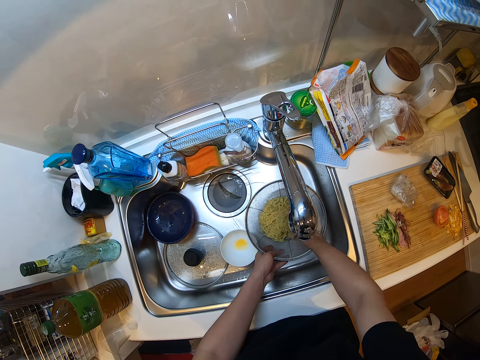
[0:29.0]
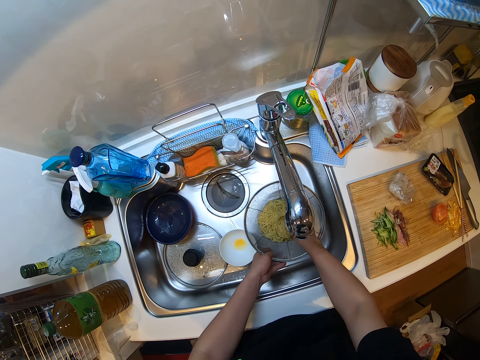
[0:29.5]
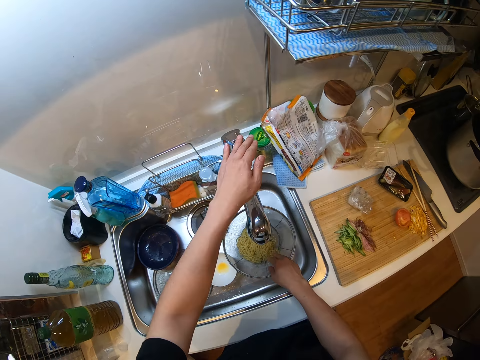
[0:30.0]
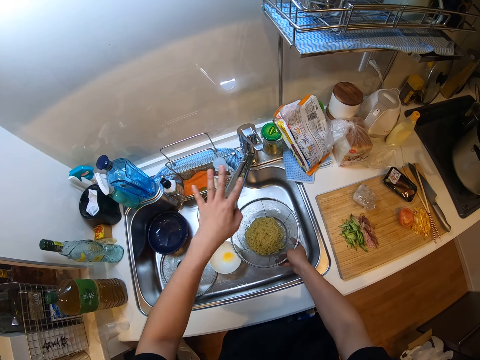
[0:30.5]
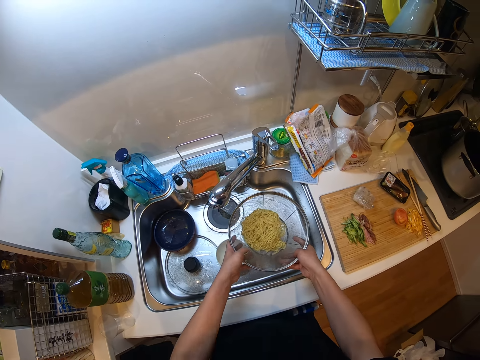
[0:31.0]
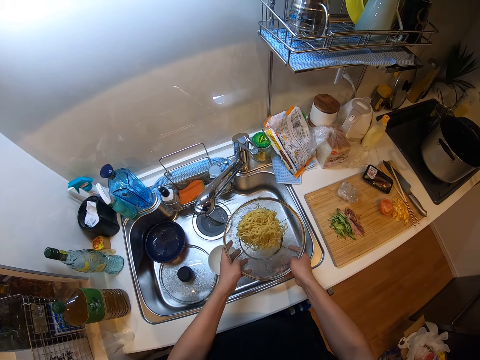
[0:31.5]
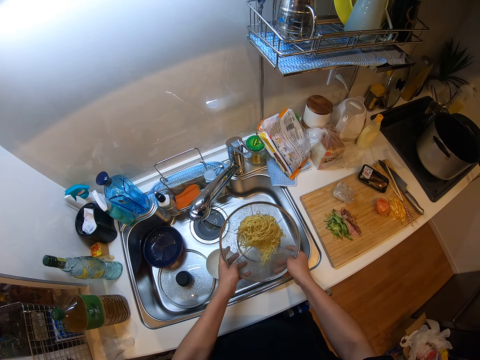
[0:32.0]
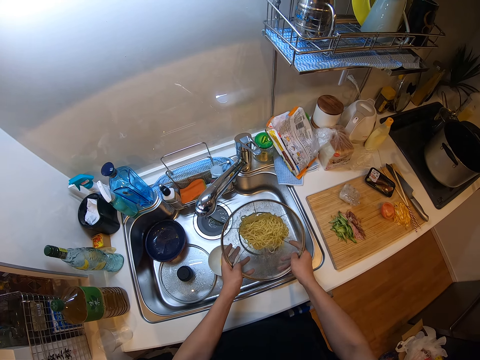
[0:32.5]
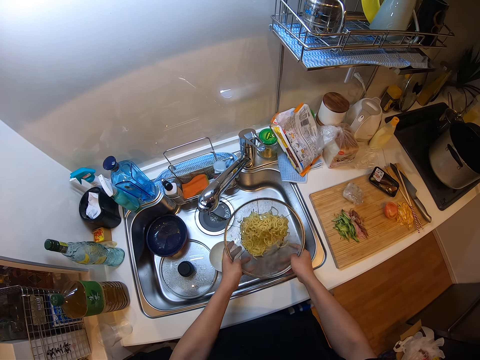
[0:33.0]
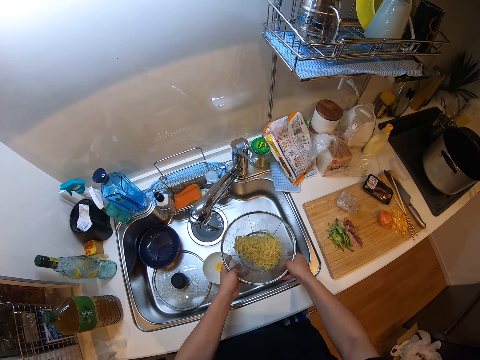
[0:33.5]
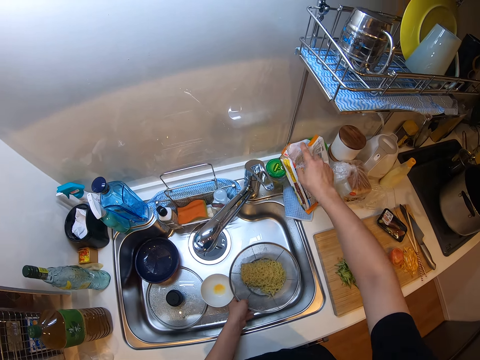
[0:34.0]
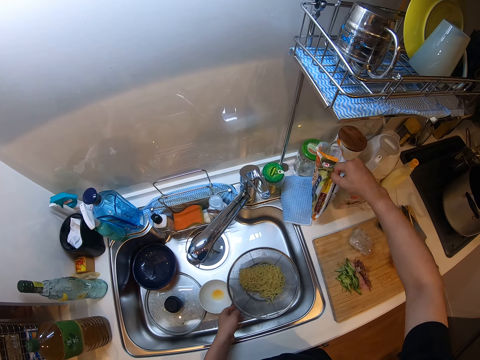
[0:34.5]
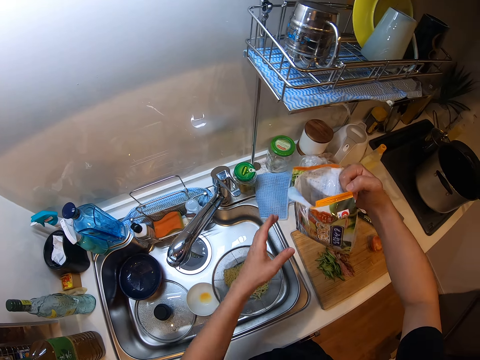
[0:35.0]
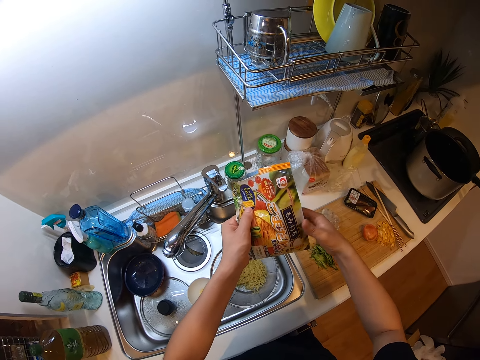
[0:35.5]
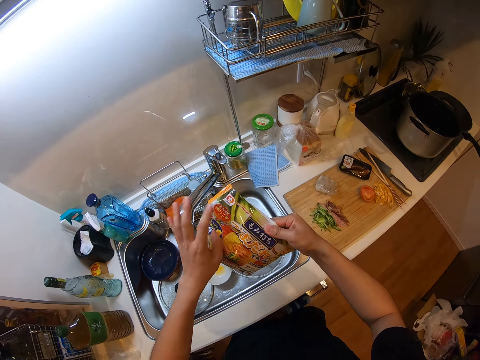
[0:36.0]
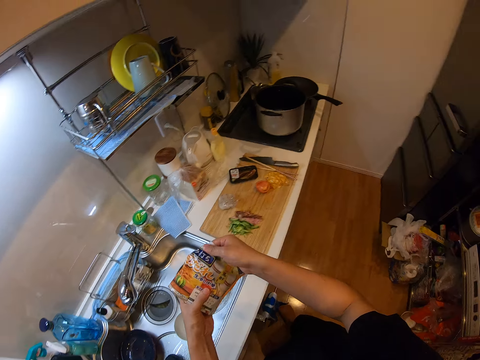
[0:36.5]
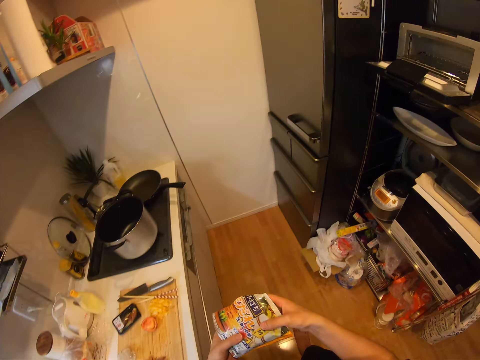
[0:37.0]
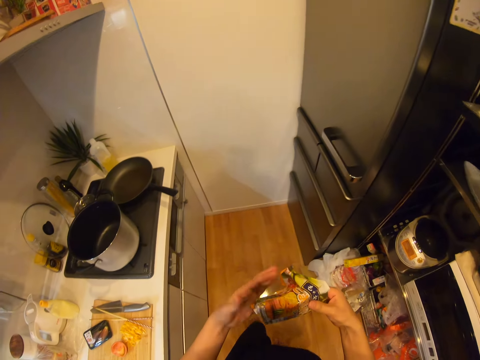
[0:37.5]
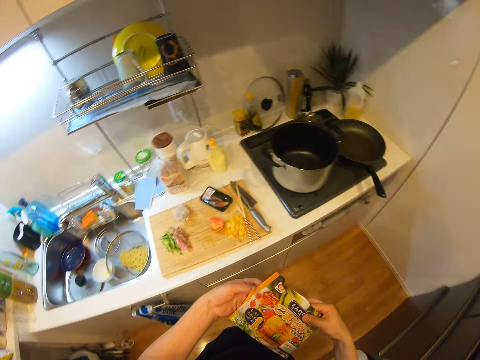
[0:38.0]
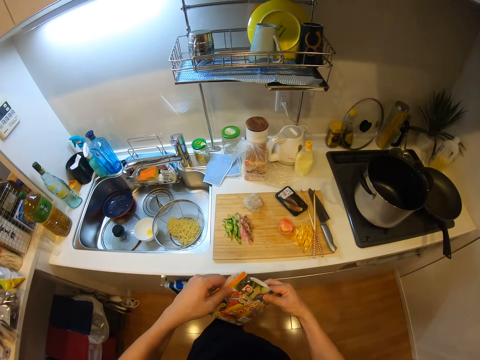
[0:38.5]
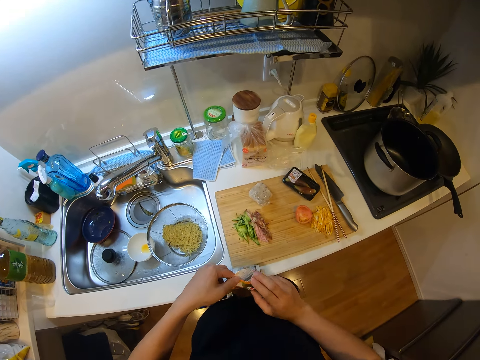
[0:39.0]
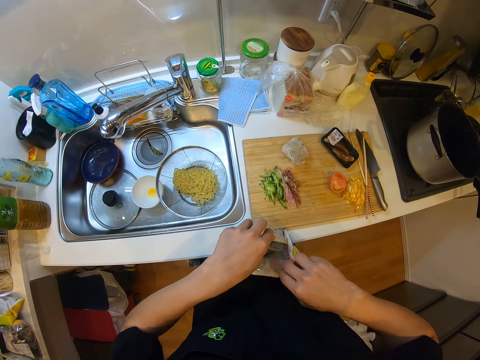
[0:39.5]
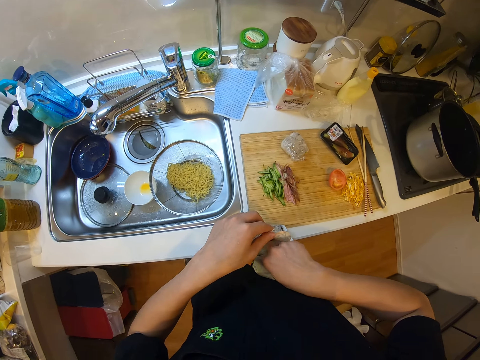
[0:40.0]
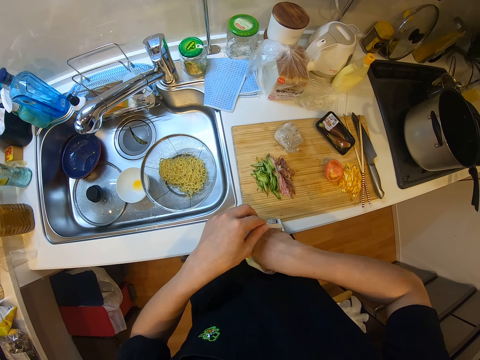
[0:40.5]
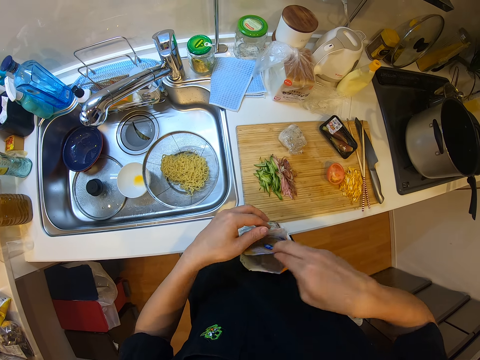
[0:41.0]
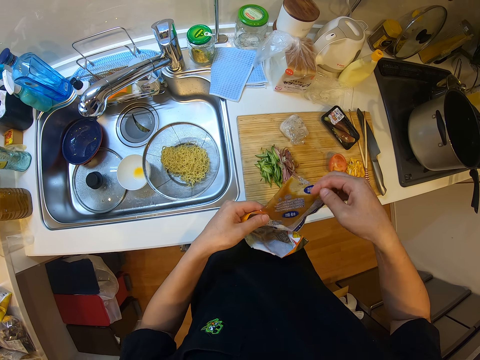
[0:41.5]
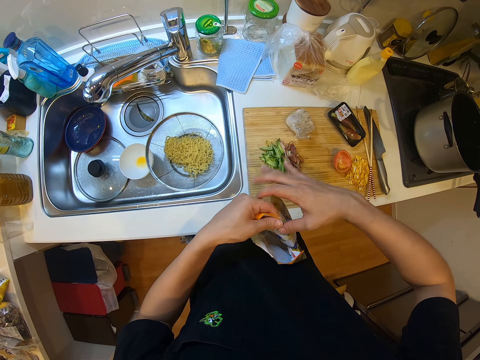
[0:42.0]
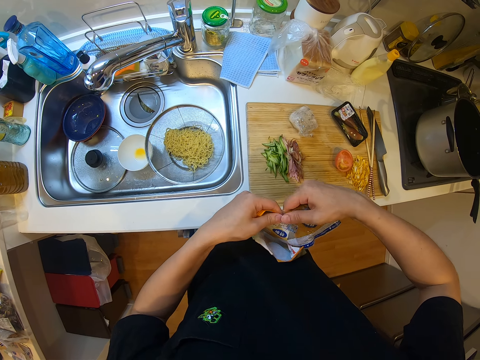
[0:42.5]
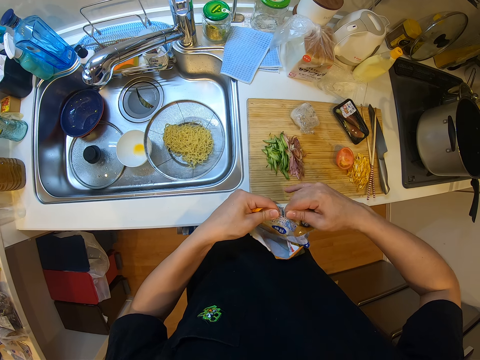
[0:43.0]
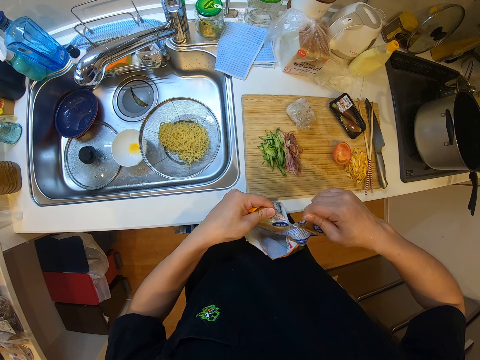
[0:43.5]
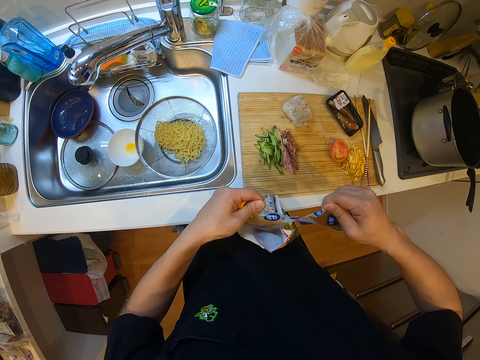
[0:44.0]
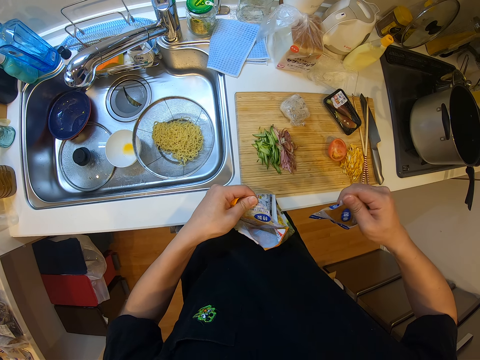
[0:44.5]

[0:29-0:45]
The camera wearer turns off the tap in the sink. They pick the drainer from the sink. They turn the noodles in the stainless sieve. They remove excess water from the spaghetti. They place the drainer in the sink. They pick up a sachet from the slab. They fold the sachet. They walk around the kitchen. They open the sachet. They pick a spice sachet. They bring out small sachets in rolls from the sachet. They cut out a sachet from the roll.

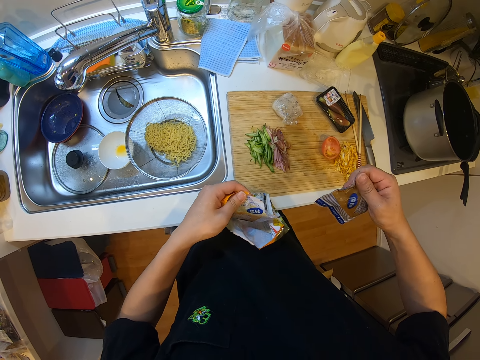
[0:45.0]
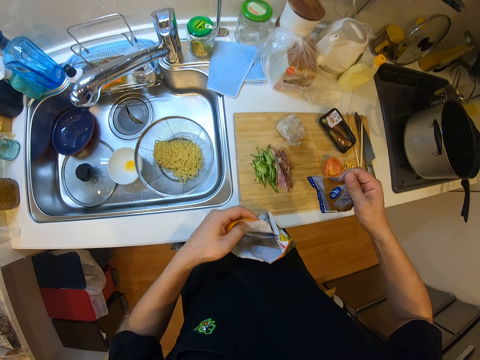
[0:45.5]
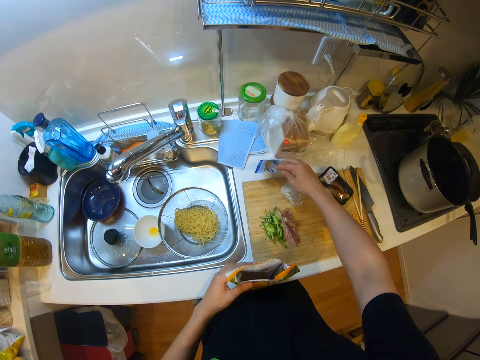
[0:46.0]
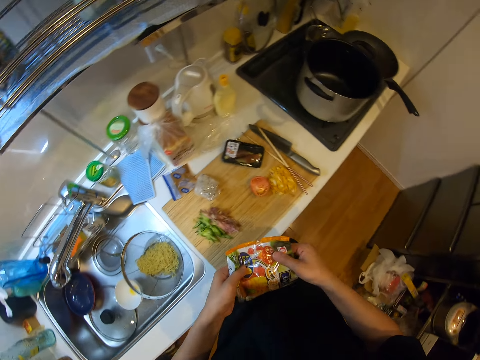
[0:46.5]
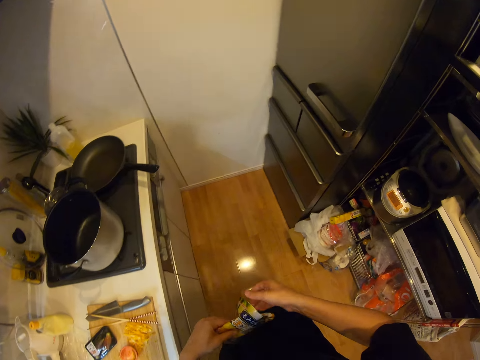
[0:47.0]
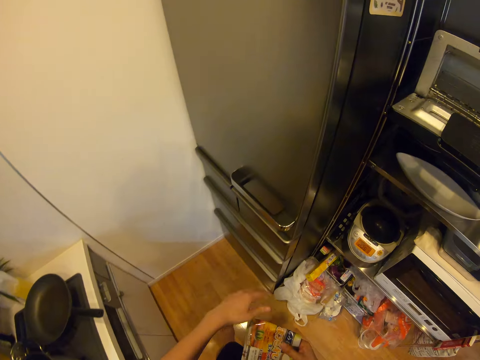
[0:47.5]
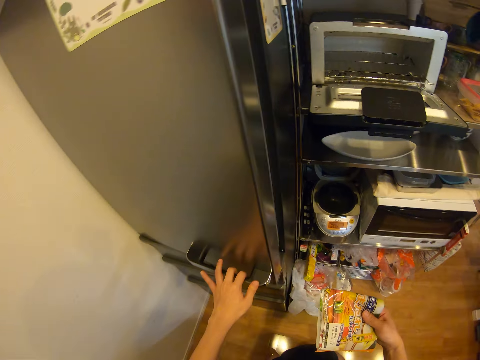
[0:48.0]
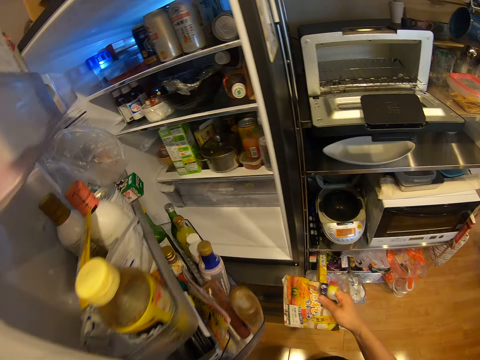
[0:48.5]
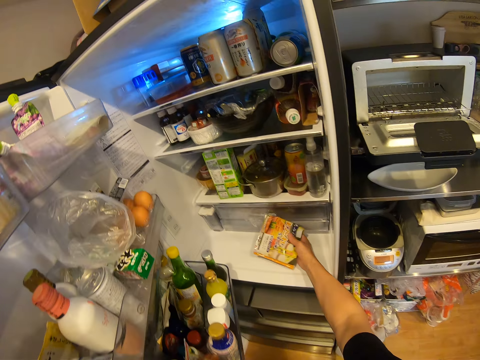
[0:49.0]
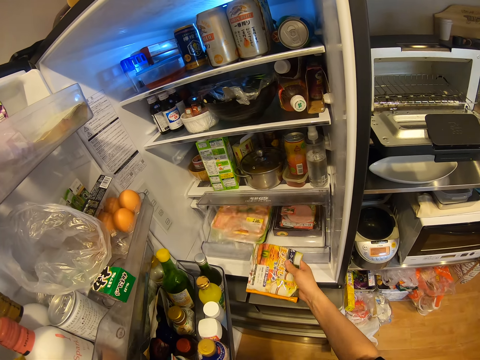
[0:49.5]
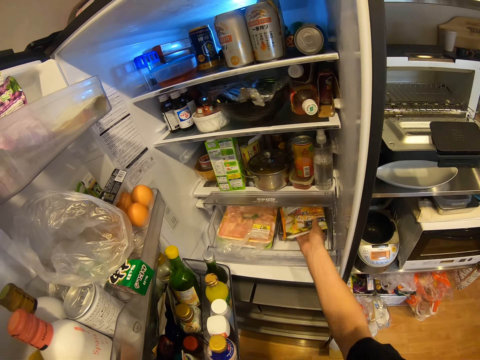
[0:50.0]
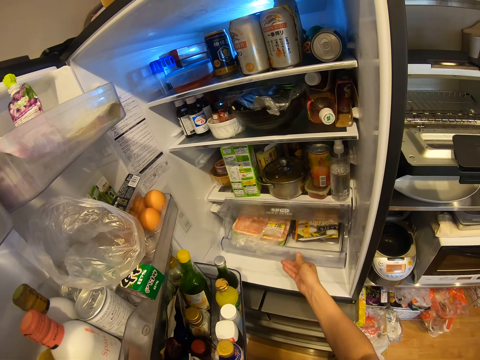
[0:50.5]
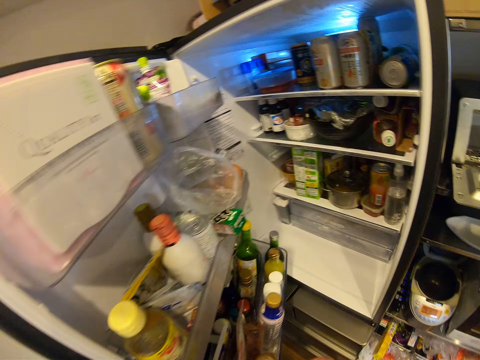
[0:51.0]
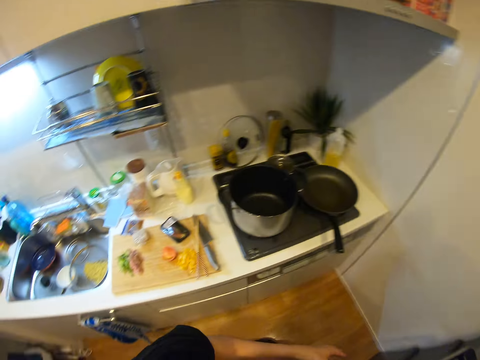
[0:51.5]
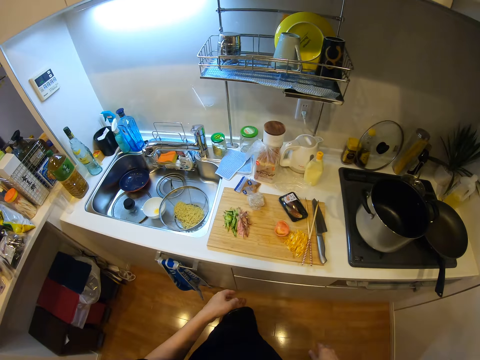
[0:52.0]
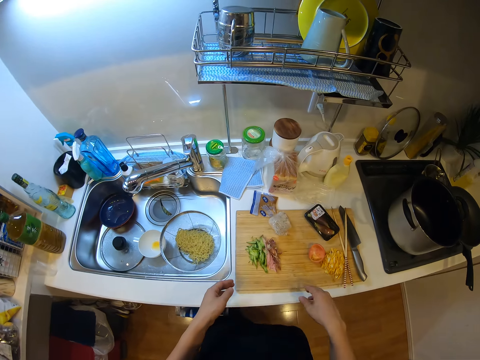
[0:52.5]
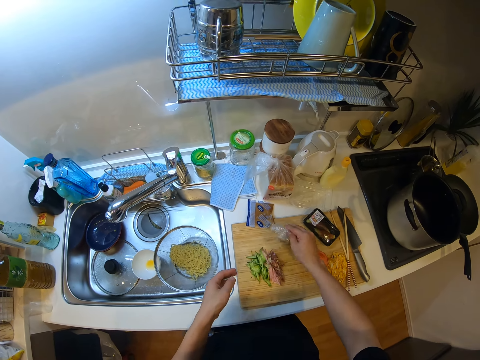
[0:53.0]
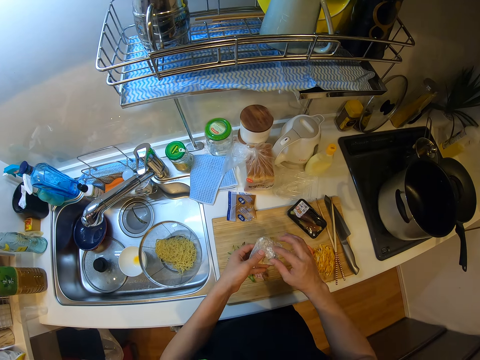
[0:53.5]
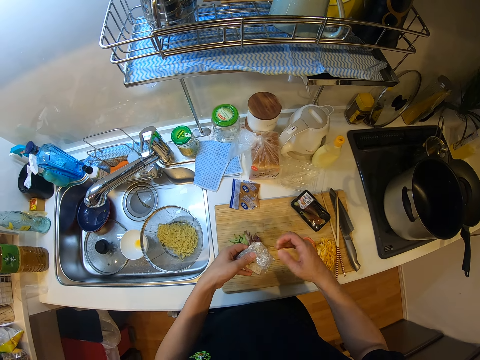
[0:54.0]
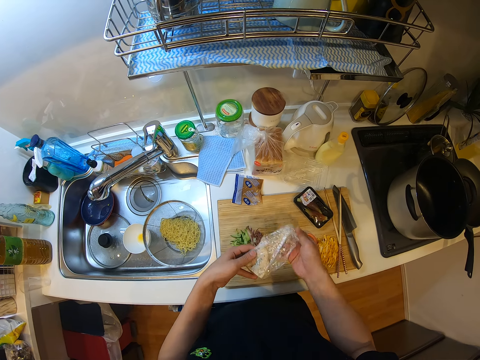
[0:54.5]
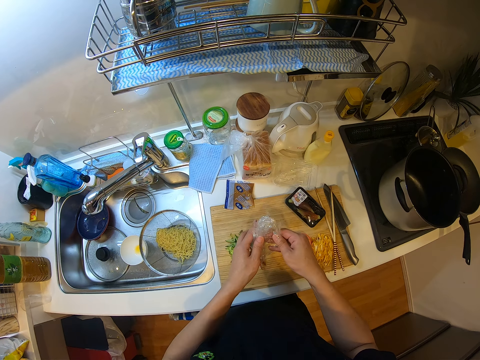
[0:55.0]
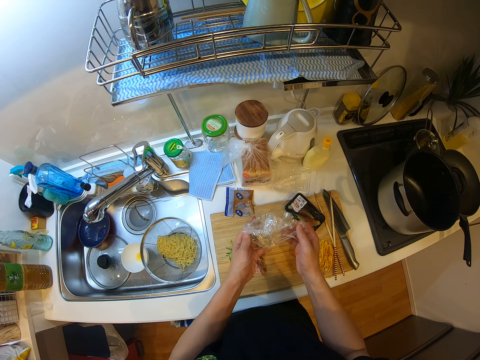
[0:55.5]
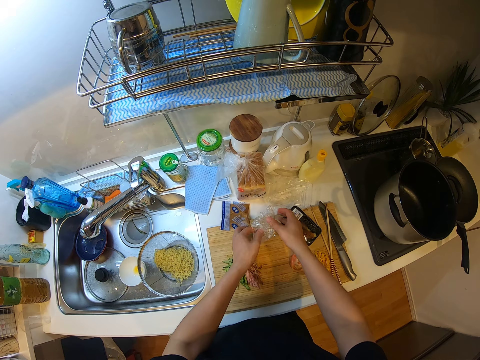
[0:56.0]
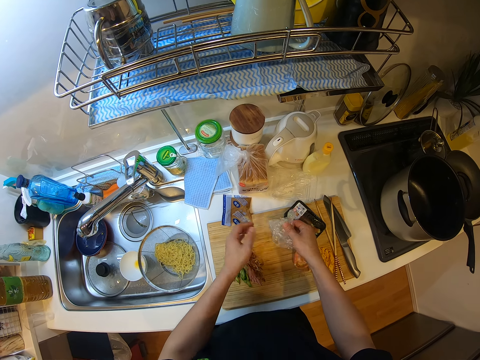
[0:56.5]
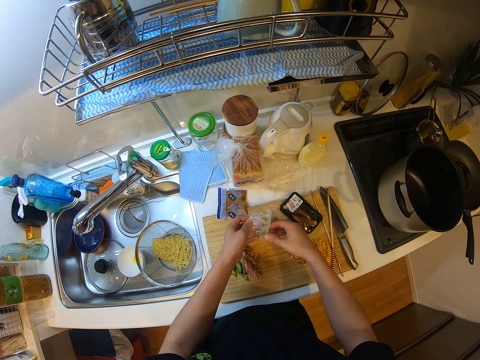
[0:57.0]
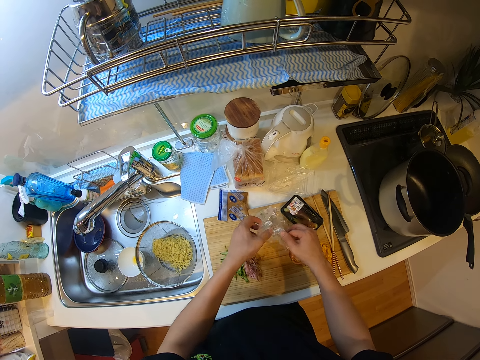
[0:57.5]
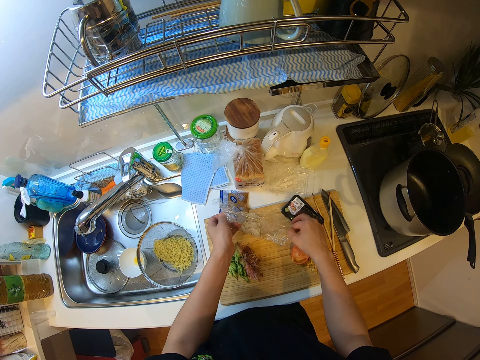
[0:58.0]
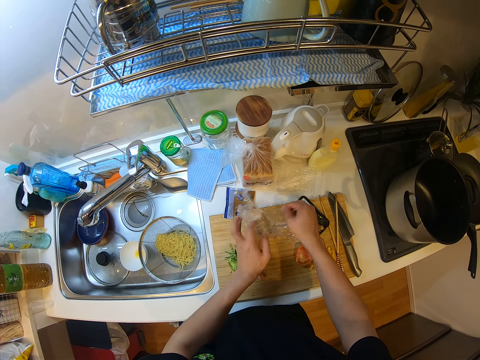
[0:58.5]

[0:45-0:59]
The camera wearer looks at the spice sachet. They drop the cut-out sachet on the slab. They fold the sachet. They turn around and open the fridge. They pull the fridge drawer. They drop the sachet in the fridge. They push the fridge drawer, close the fridge and turn around. They pick corned beef from the table. They pick up a white nylon from the slab. They unwrap the corned beef. They open the white nylon. They place the corned beef on the table. They unwrap the corned beef.
